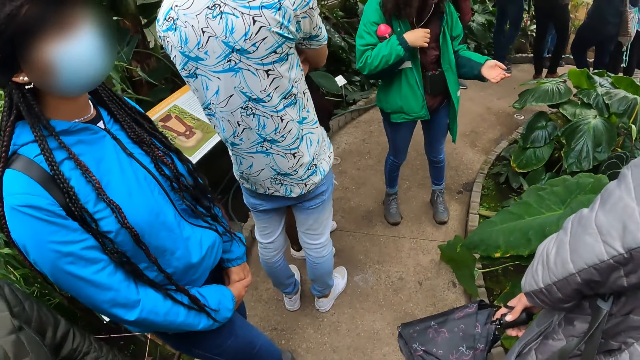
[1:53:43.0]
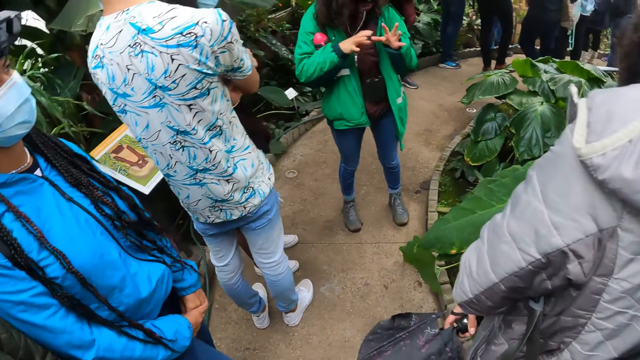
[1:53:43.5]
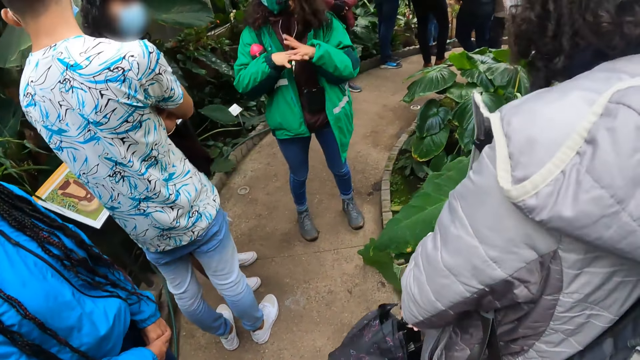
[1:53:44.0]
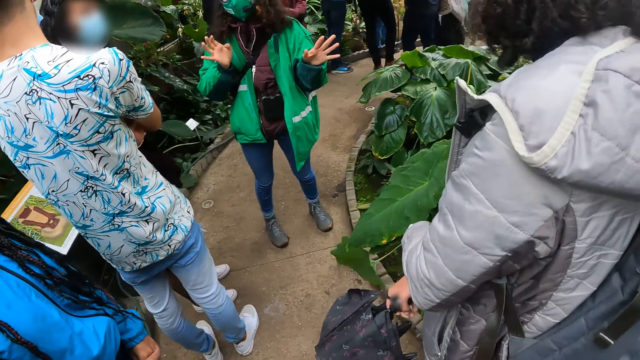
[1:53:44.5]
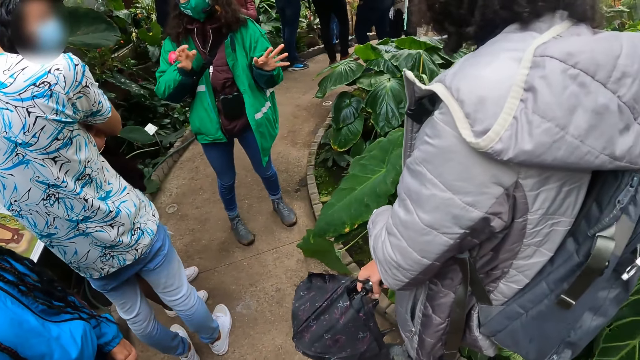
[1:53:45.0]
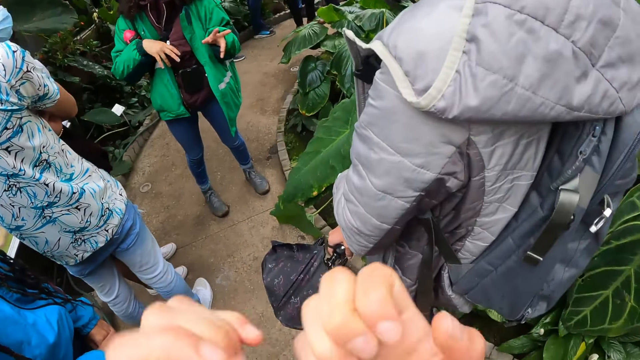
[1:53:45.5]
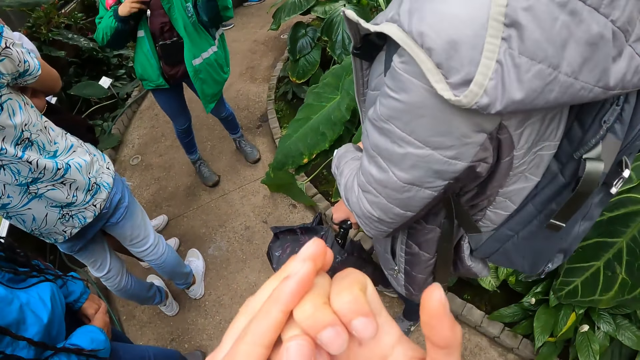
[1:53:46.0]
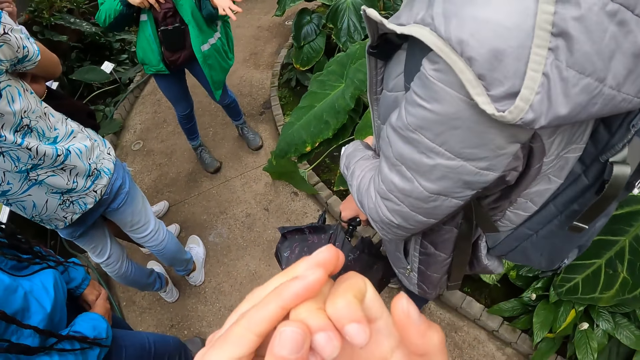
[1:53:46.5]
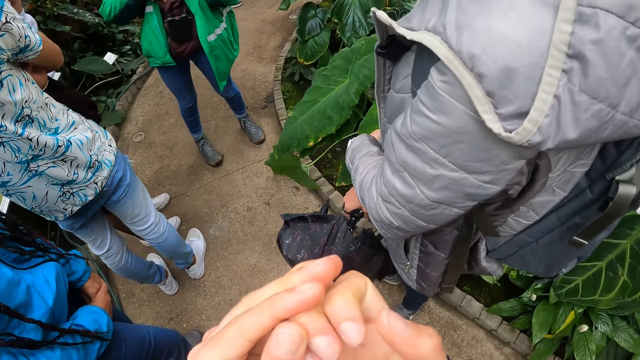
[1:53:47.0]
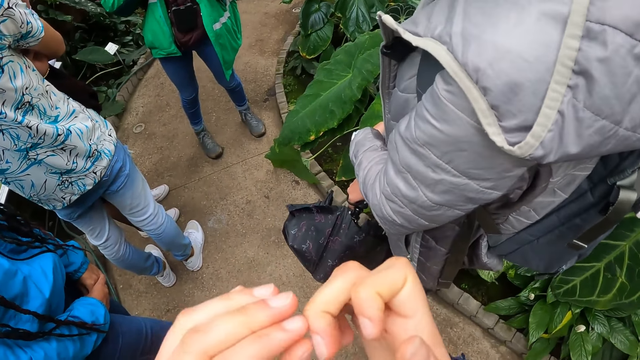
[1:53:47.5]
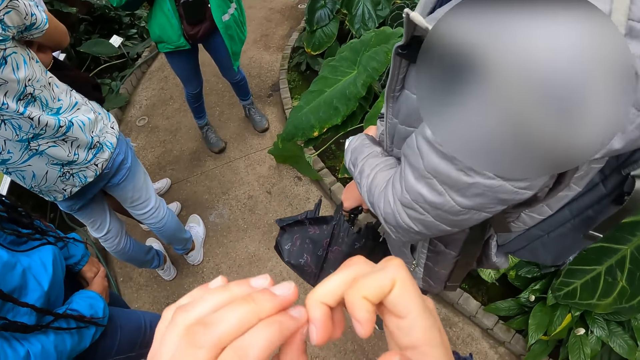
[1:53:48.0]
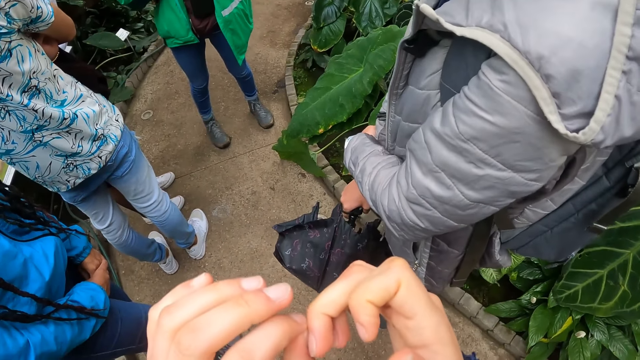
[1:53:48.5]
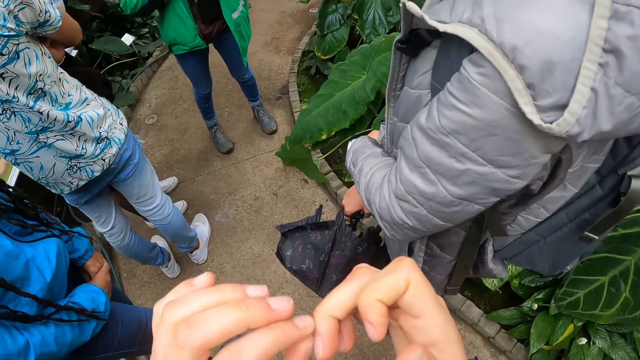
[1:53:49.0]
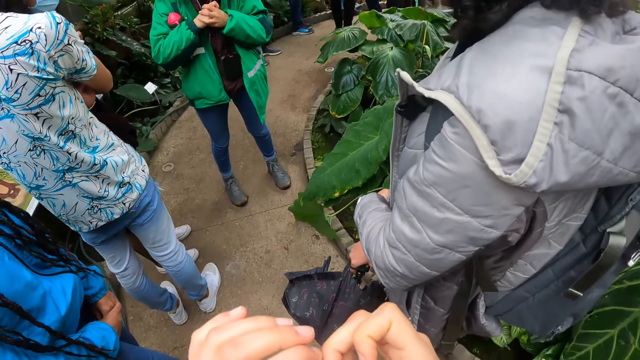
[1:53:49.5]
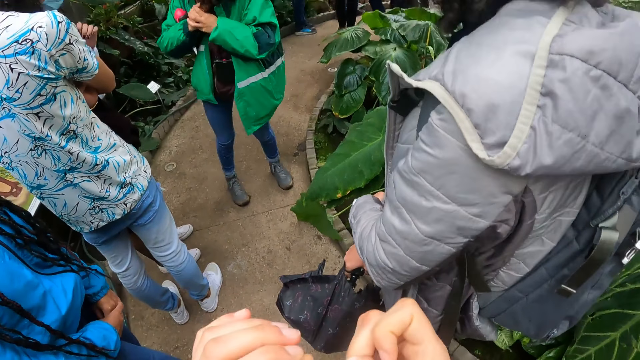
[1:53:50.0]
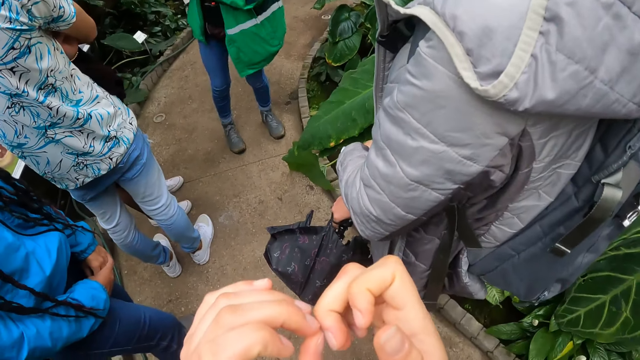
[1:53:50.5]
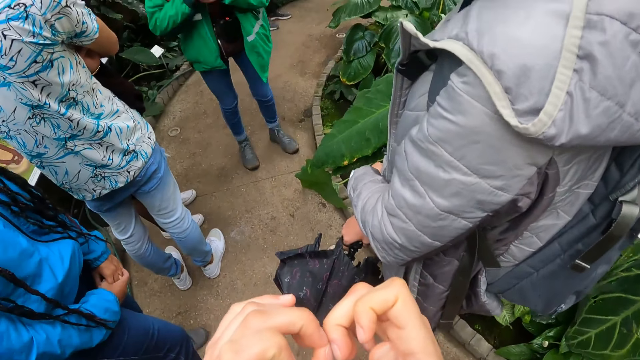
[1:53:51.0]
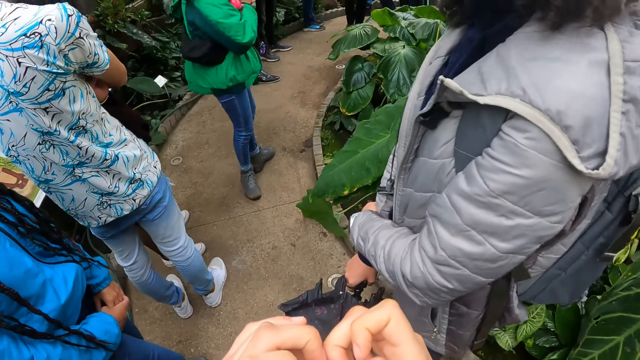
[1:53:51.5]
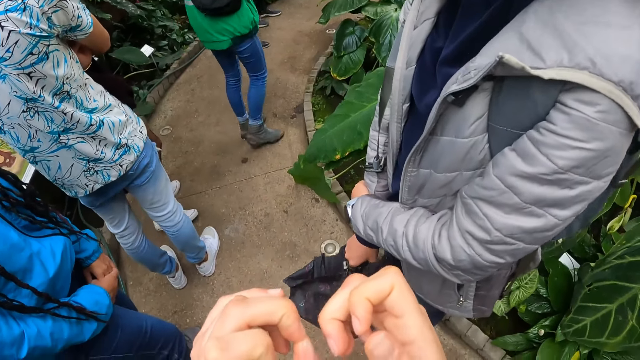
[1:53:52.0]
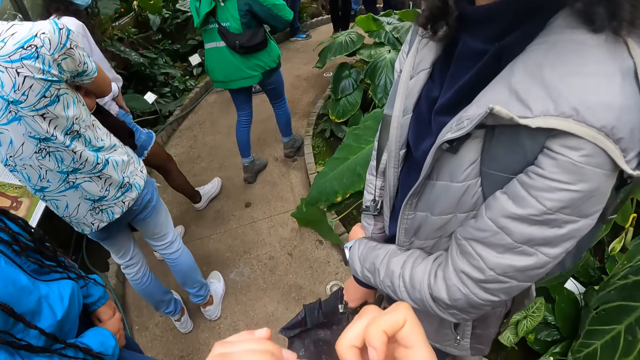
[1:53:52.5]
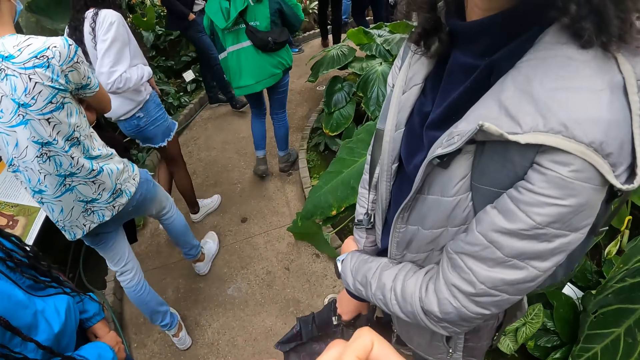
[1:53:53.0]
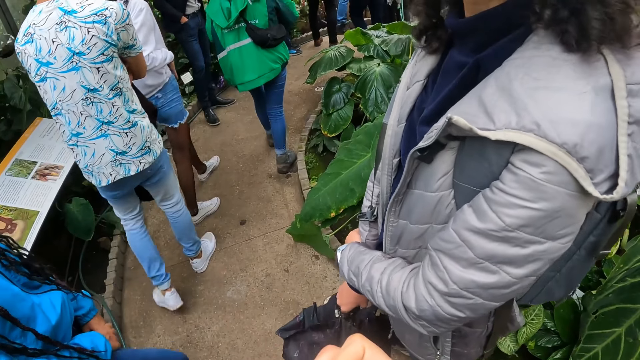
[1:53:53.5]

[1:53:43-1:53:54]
The camera wearer checks her fingers. She peels her right hand finger with her left hand. She removes something from the finger.

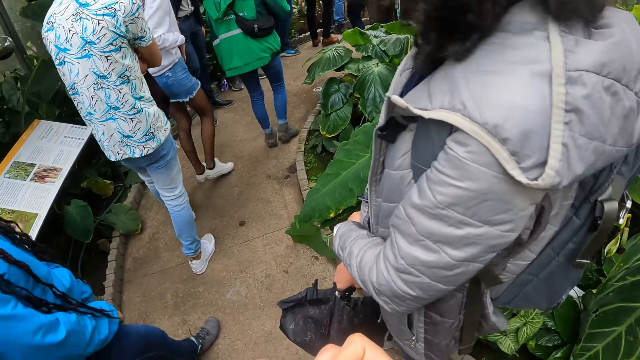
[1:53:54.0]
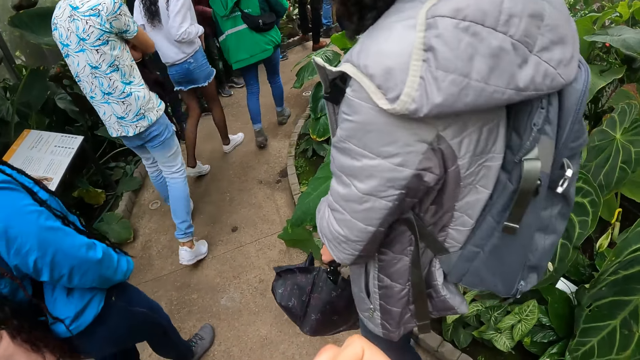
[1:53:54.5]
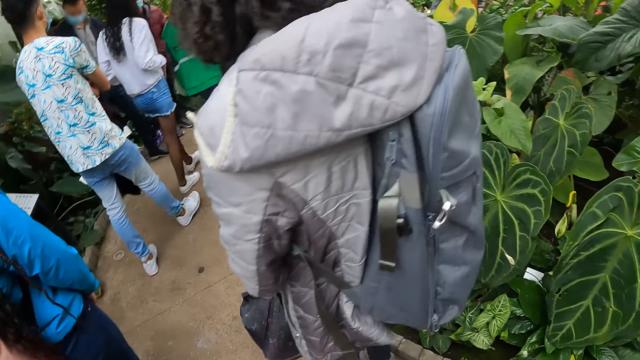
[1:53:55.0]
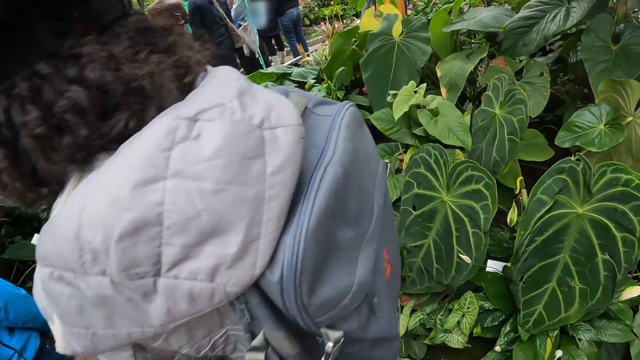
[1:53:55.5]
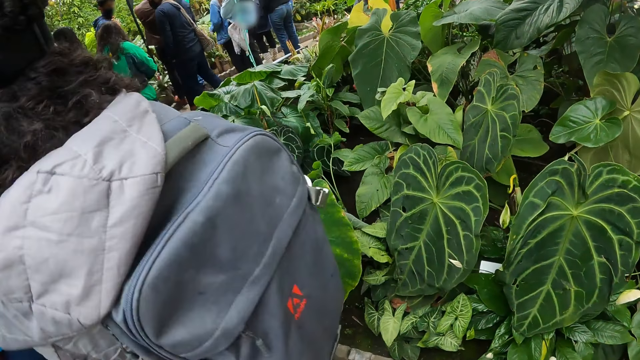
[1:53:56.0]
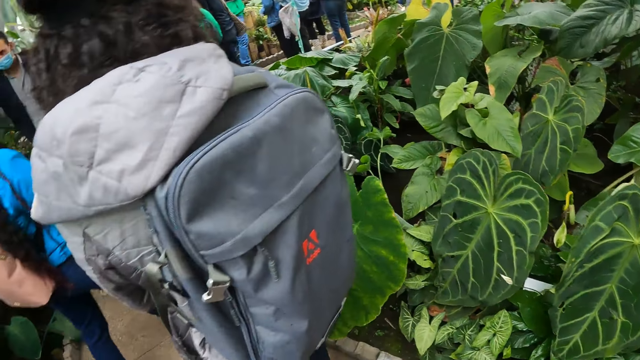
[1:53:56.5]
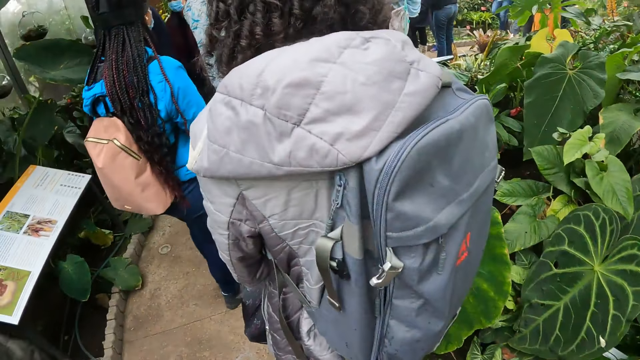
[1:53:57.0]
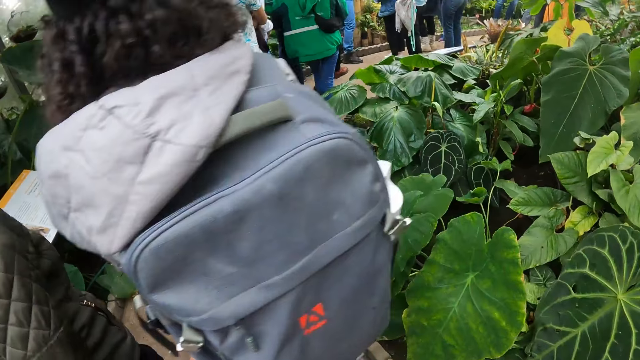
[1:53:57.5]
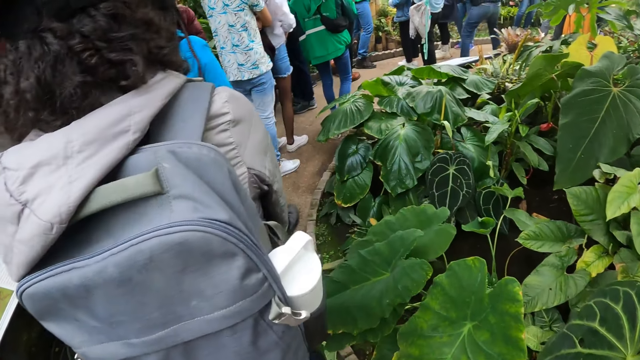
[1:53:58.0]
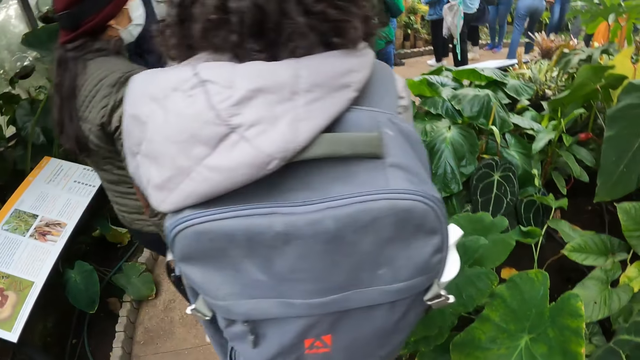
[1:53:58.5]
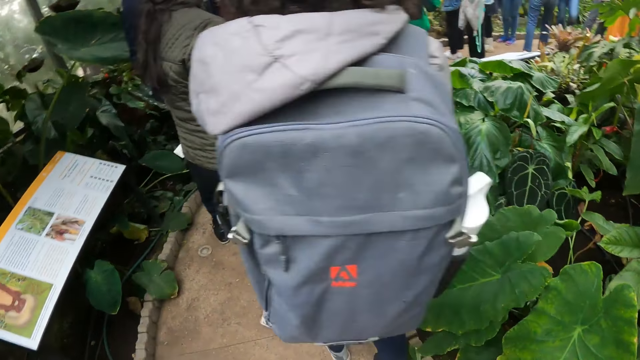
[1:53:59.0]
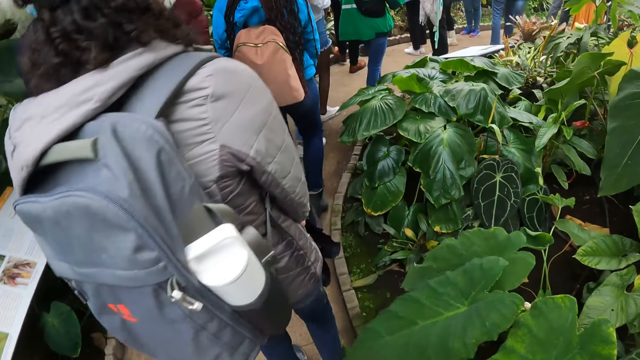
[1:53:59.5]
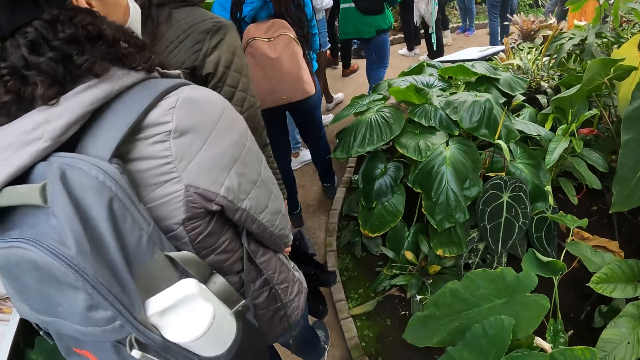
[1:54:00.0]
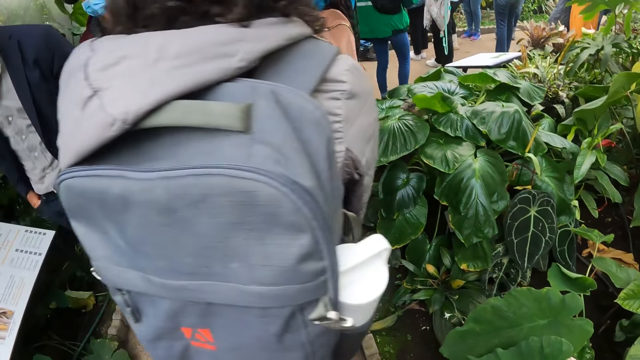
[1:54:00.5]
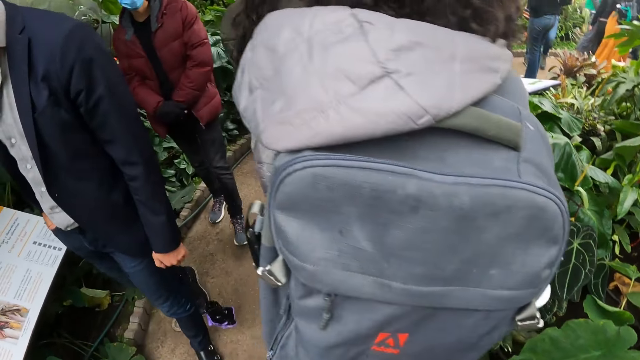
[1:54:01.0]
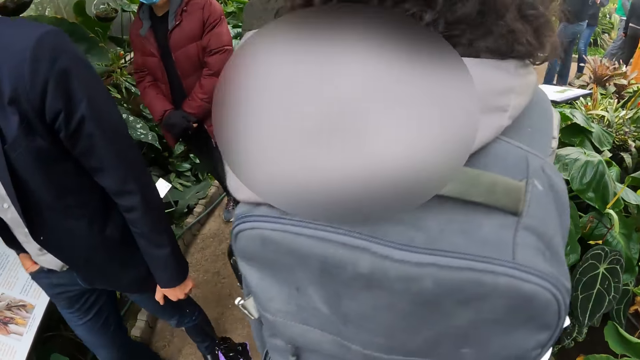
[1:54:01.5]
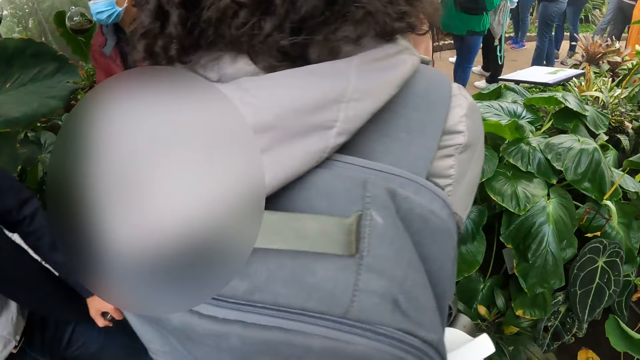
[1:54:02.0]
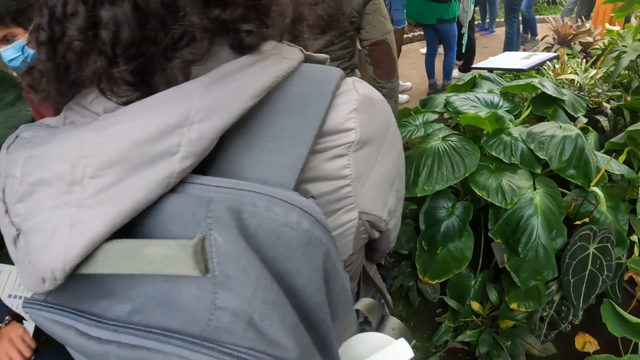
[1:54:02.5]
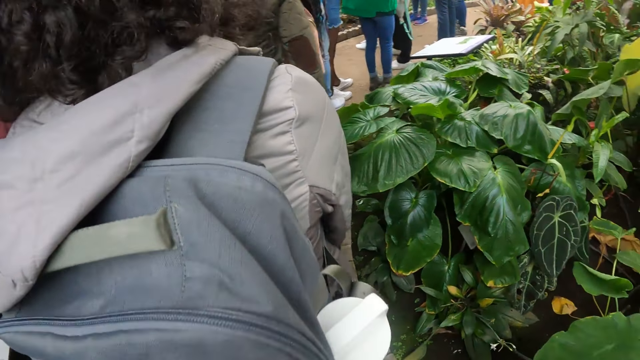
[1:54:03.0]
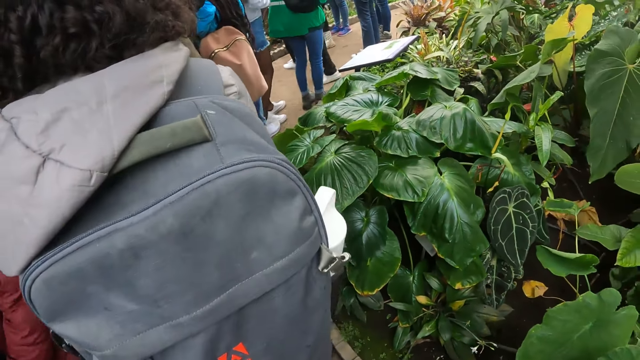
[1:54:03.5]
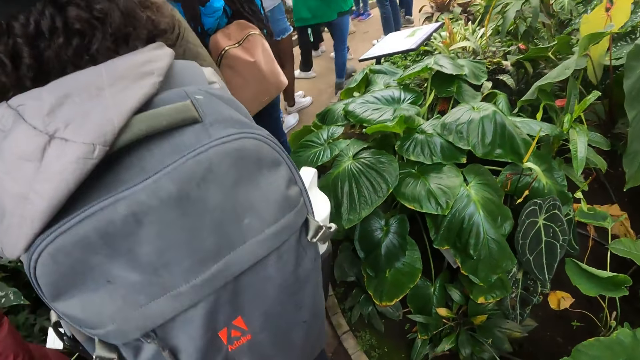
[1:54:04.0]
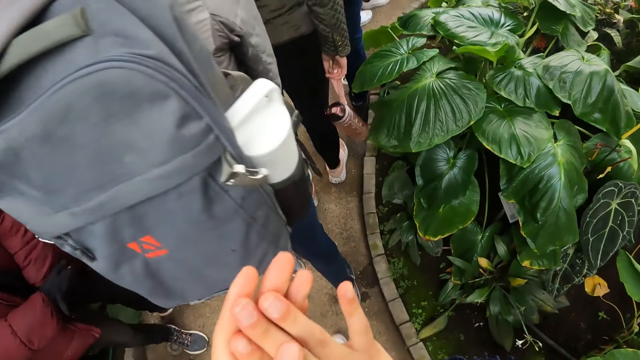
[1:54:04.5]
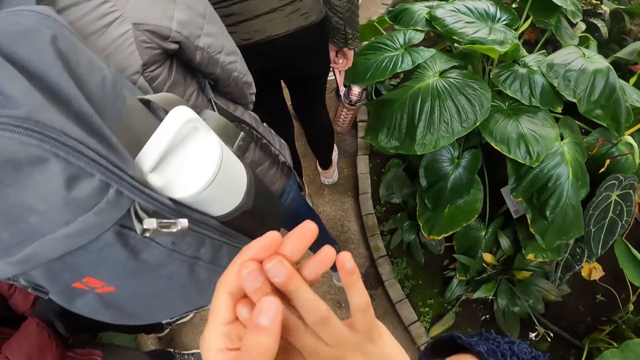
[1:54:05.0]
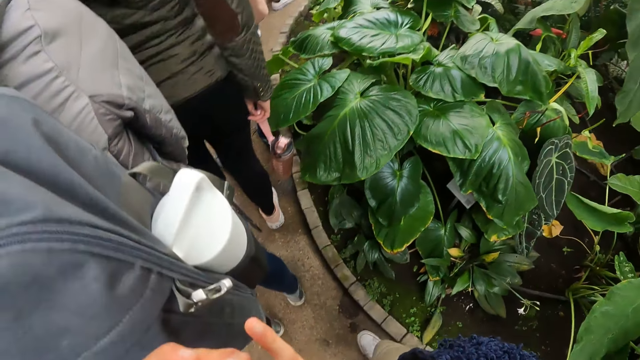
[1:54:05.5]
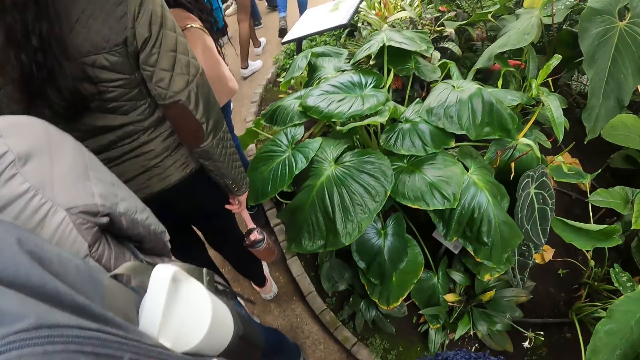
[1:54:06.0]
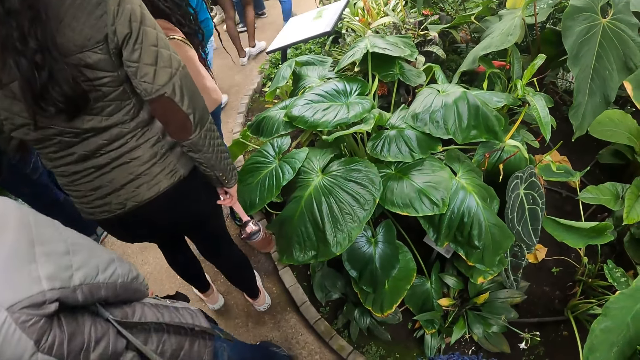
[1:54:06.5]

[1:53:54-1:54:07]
The camera wearer walks through the garden with the group of people. They walk on the pathway.
